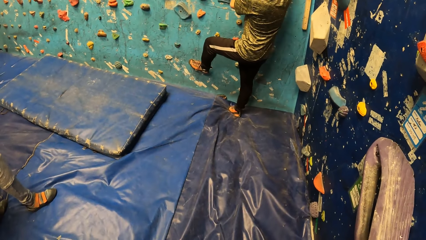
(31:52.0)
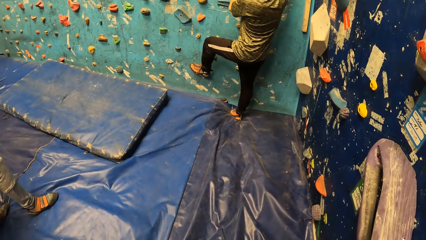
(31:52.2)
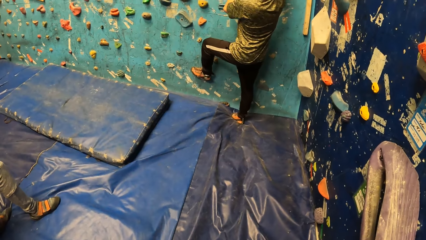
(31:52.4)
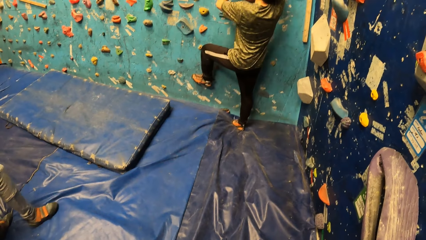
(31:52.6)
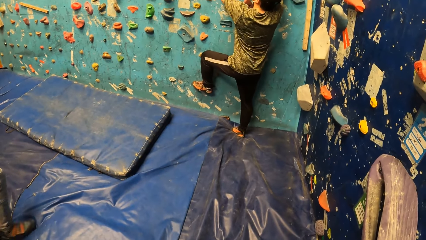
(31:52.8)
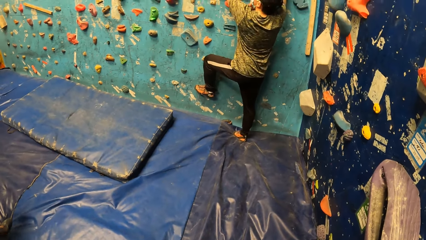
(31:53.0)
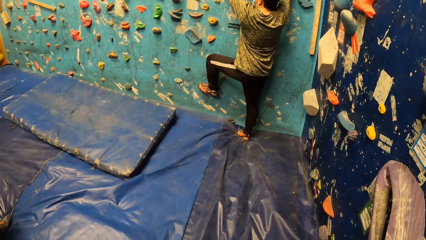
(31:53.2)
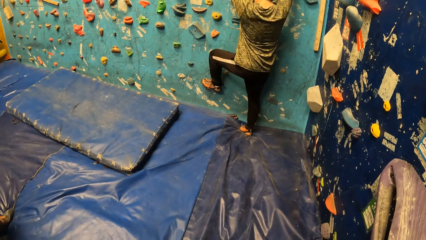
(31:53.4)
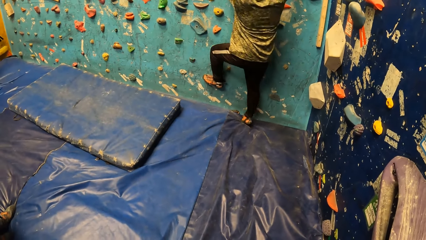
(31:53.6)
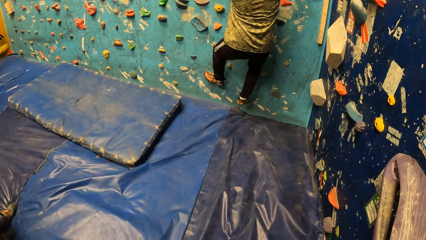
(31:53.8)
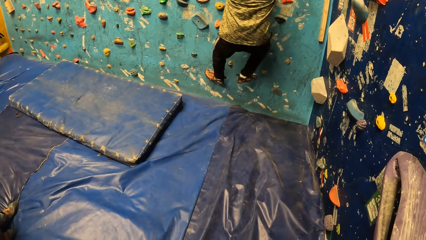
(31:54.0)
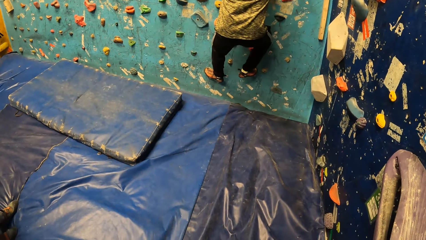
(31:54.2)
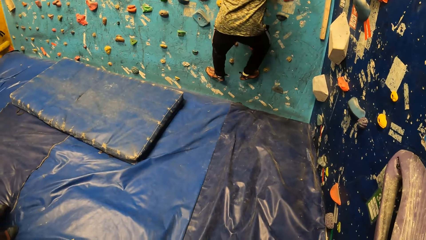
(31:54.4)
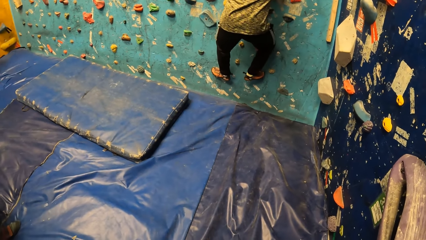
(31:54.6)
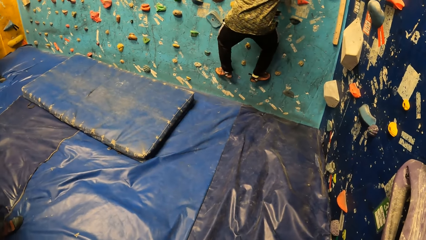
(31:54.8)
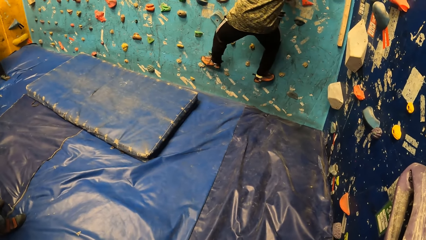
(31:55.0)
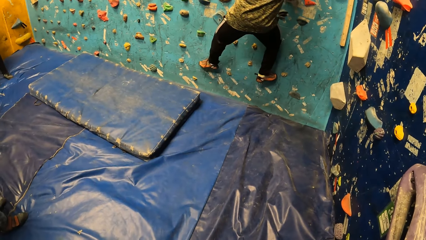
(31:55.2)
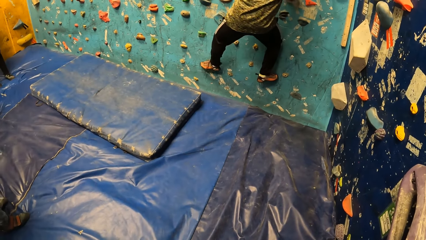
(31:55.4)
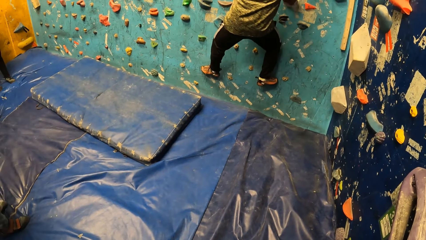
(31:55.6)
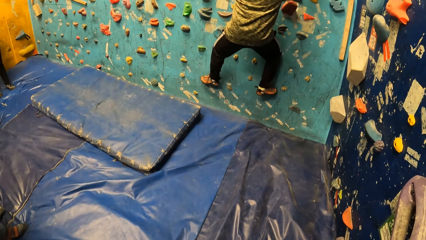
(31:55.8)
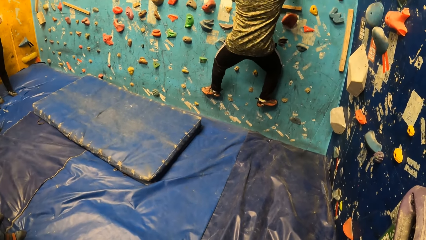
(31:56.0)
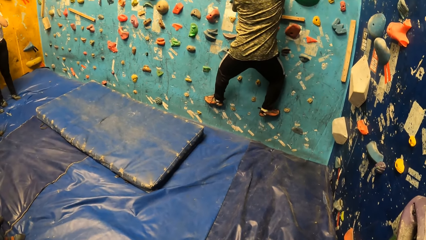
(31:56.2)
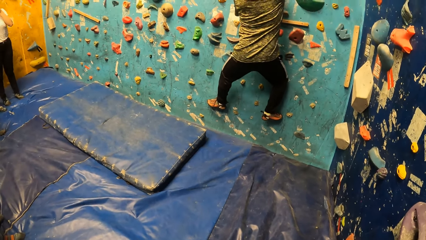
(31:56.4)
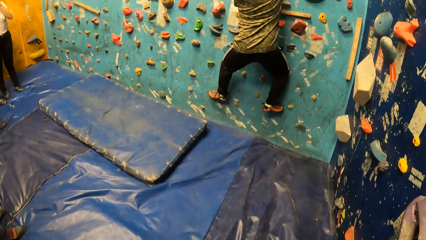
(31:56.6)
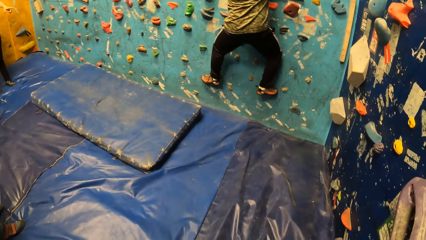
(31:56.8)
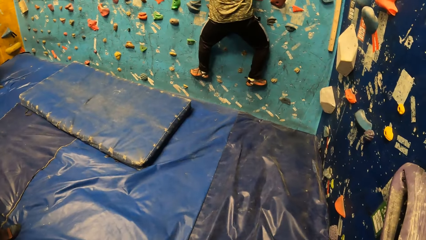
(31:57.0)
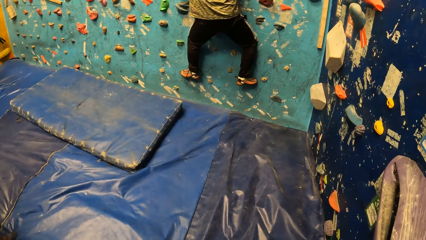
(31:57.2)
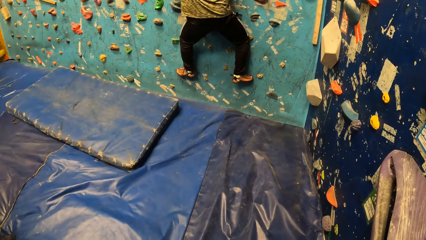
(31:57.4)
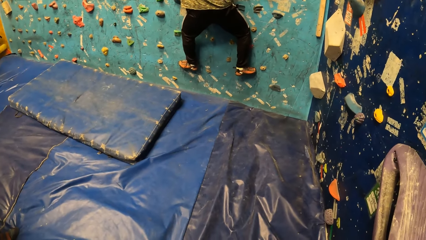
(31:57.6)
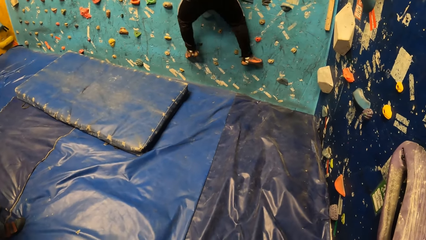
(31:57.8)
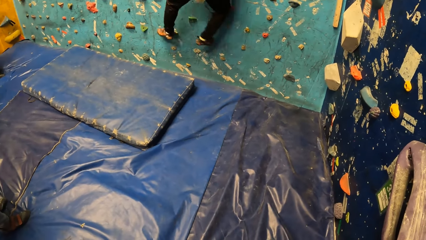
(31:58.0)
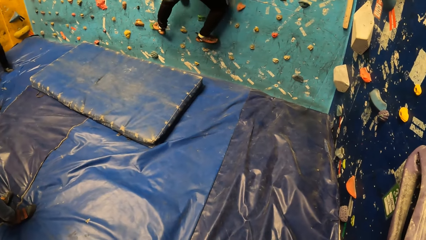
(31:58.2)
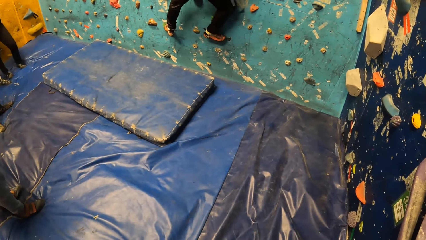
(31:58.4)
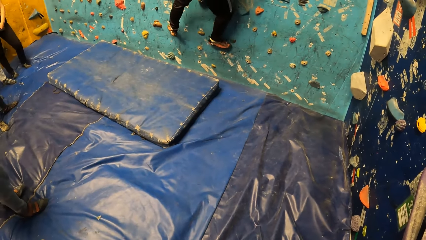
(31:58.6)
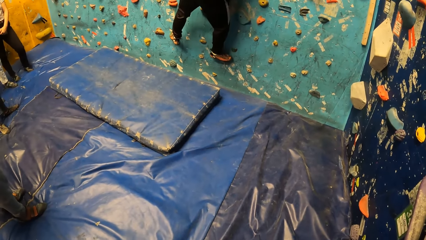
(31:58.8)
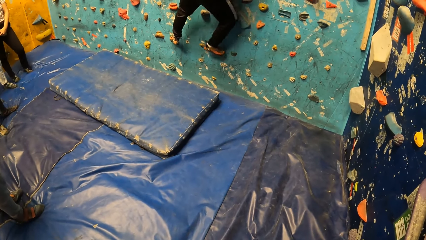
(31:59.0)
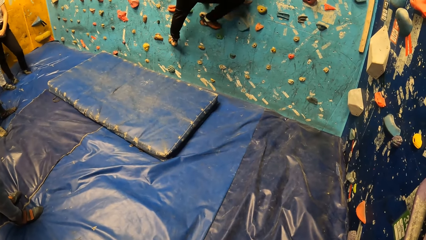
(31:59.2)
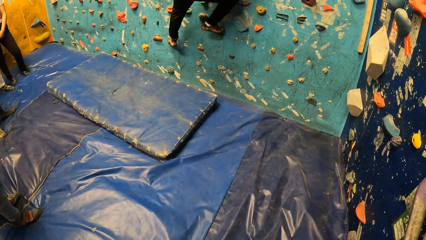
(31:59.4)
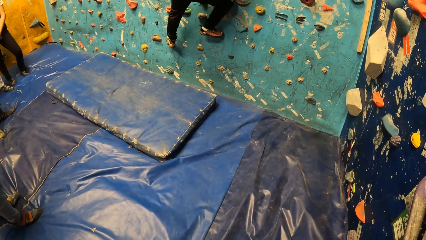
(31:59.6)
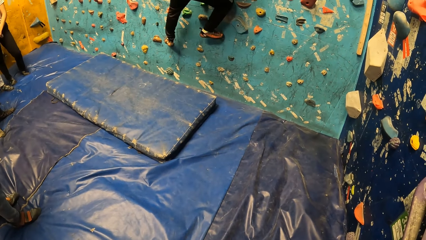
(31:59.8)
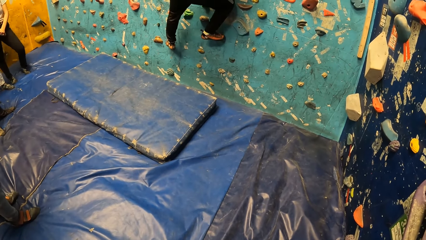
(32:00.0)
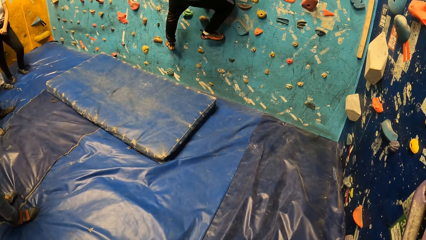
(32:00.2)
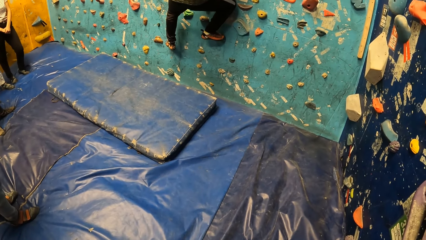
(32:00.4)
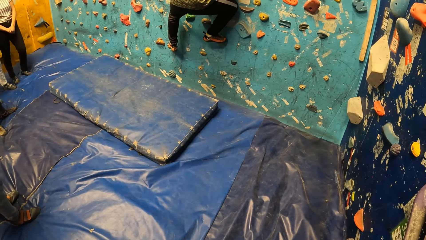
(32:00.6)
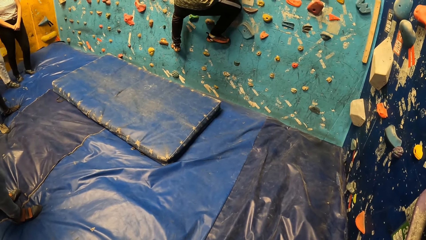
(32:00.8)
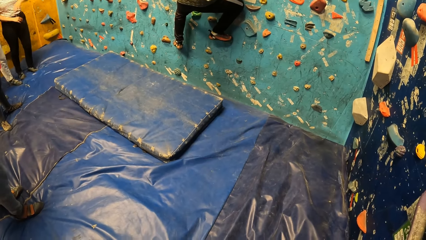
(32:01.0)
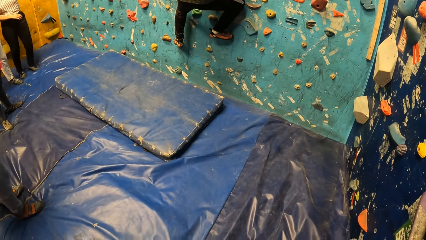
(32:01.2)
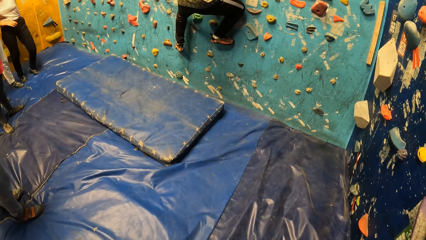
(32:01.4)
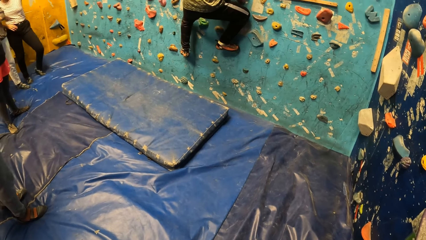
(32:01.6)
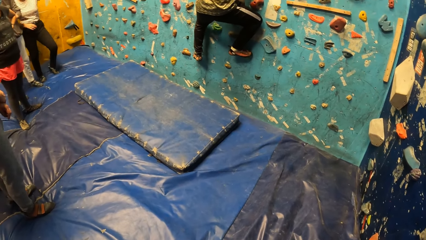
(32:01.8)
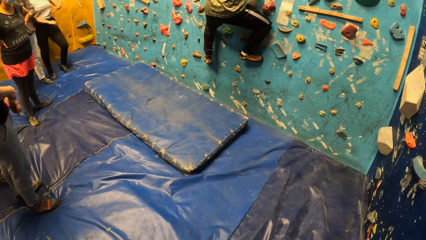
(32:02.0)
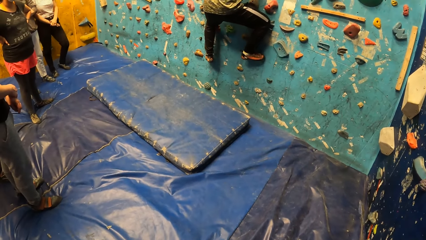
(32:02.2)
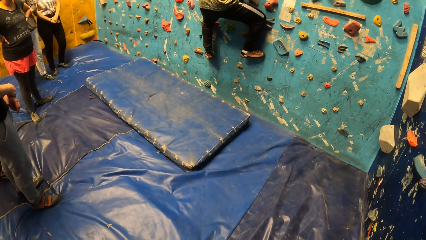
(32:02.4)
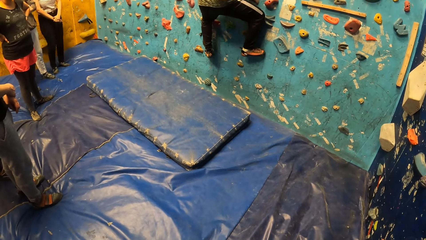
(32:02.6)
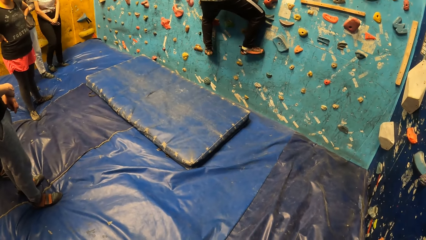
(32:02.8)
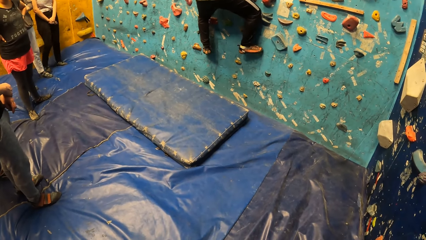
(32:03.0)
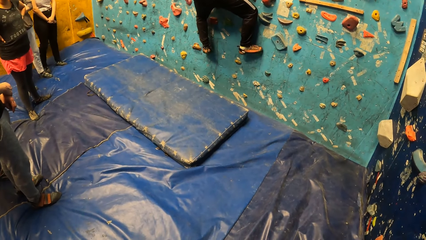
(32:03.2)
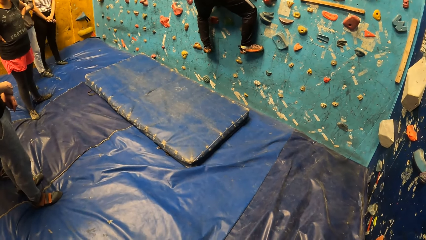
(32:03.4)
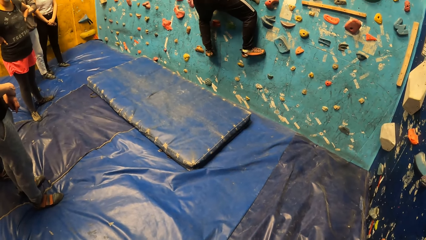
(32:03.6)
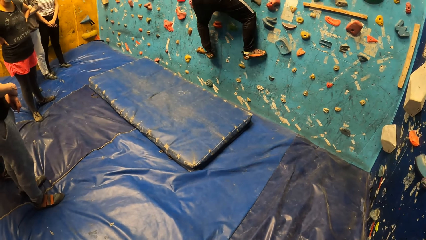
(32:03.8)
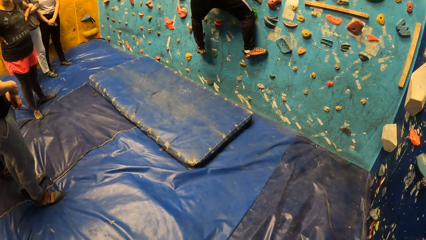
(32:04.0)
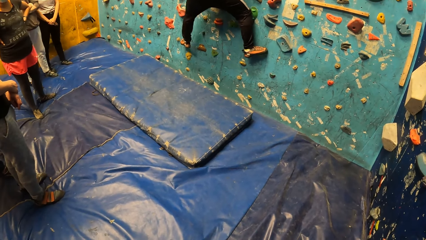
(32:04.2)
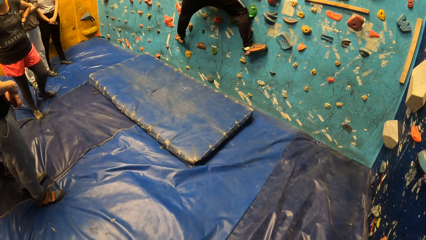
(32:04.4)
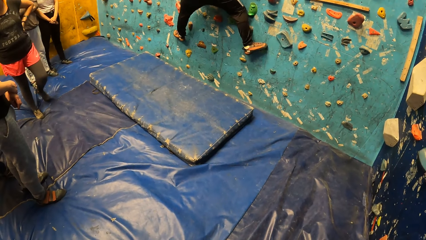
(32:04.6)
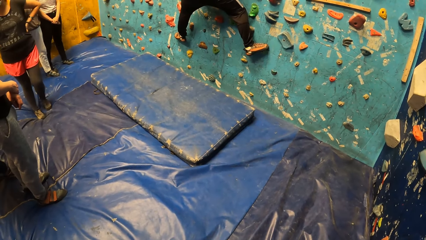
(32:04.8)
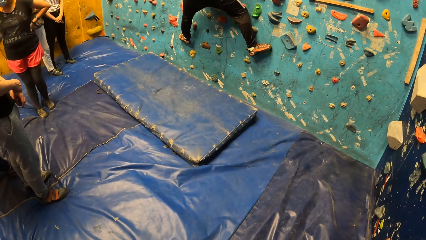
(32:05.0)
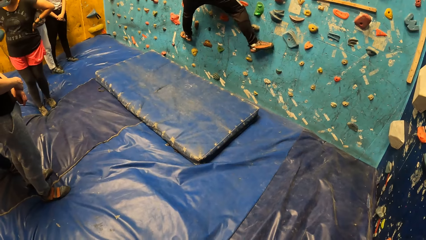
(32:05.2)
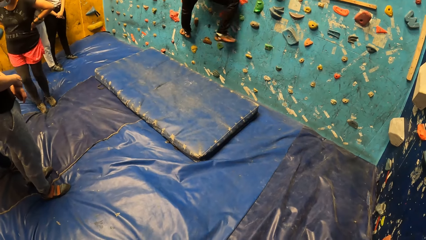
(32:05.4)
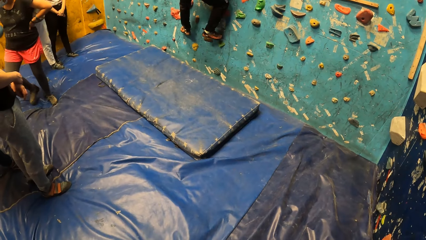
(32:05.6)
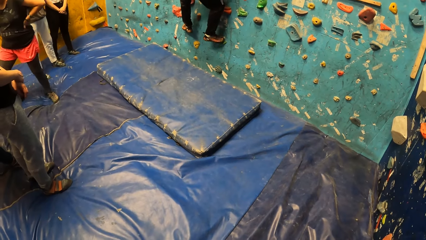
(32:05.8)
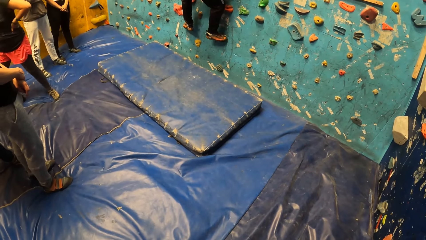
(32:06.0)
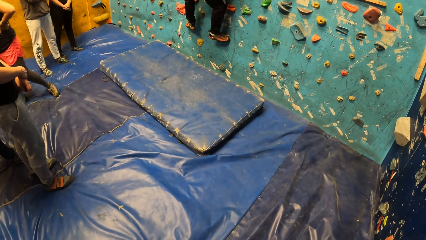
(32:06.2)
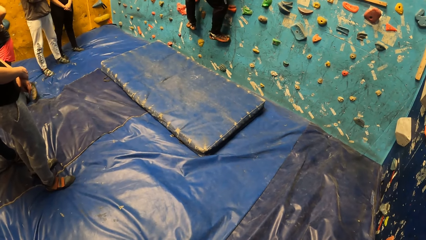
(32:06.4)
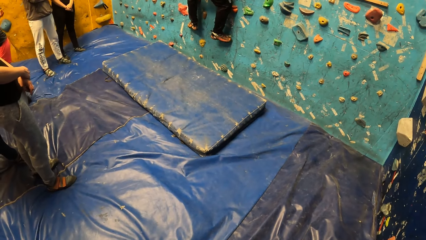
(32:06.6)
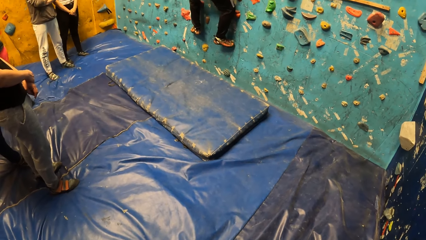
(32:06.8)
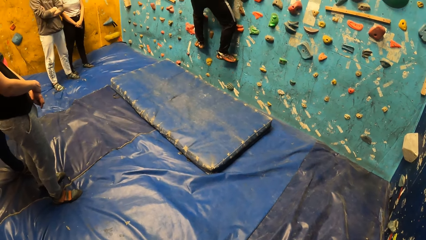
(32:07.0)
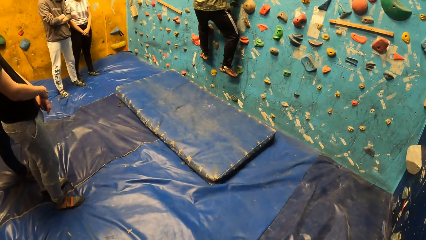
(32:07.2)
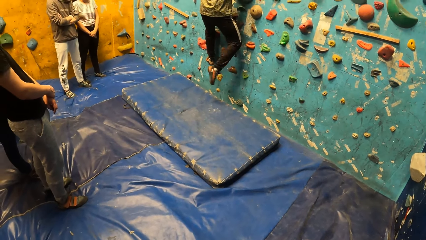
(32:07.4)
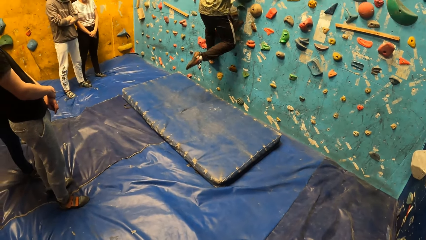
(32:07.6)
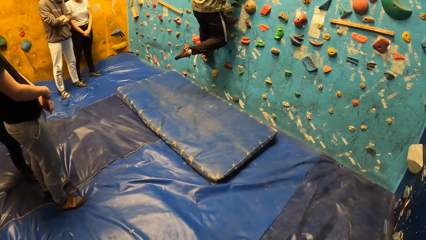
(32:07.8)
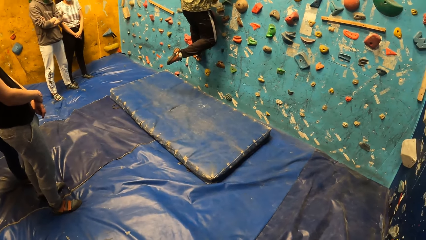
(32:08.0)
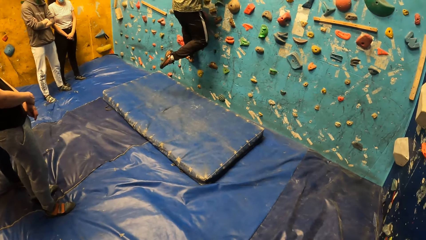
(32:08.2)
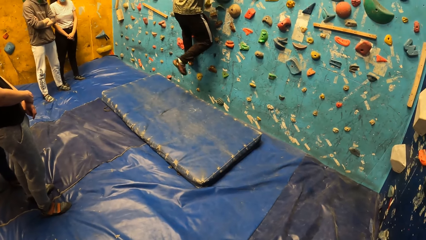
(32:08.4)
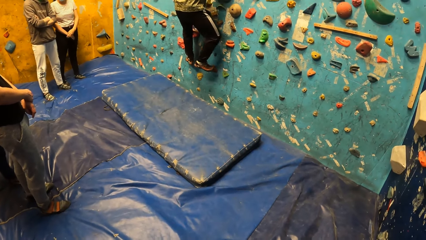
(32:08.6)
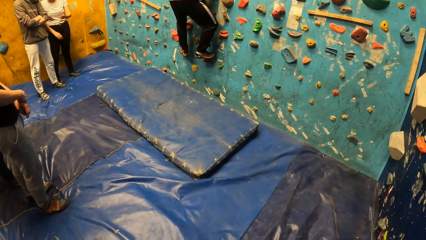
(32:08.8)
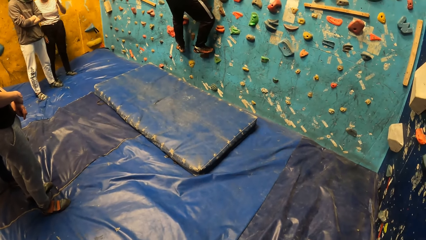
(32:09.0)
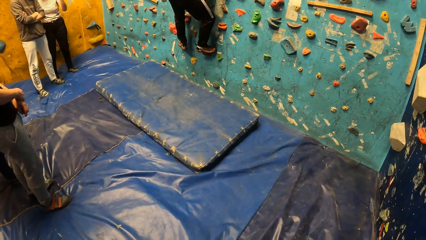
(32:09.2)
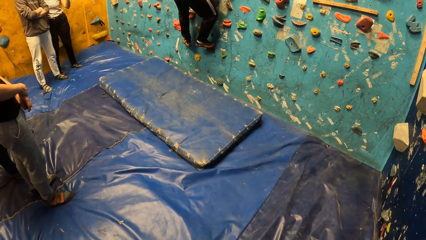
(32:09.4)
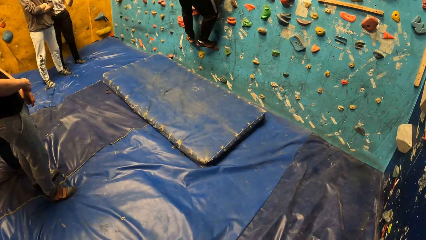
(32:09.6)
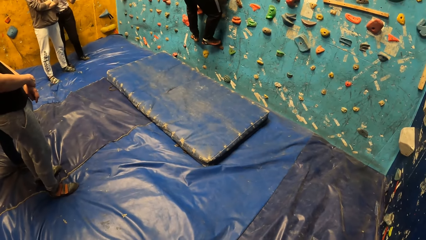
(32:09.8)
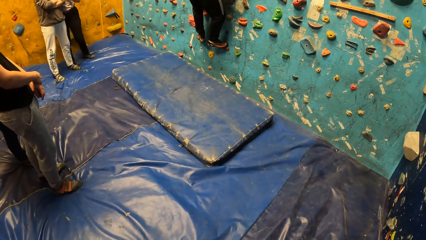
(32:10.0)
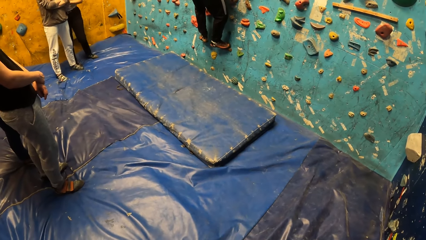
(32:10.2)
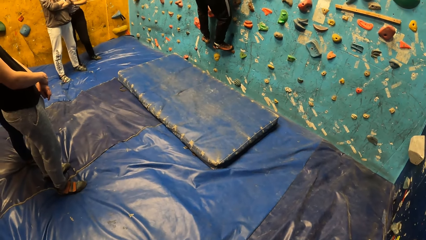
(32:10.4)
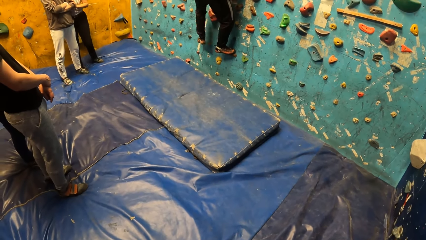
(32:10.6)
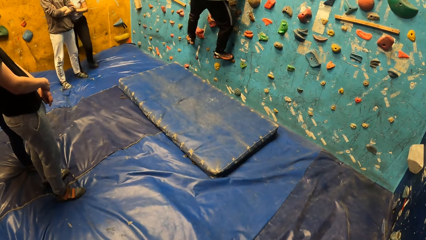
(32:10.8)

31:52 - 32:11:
A man steps on a handle. The man lifts his leg. The man plays.
